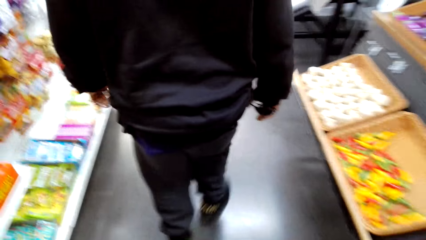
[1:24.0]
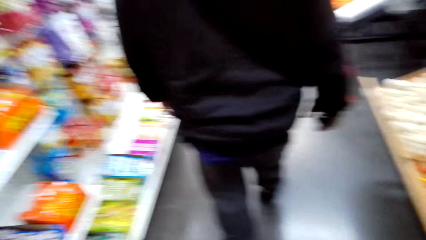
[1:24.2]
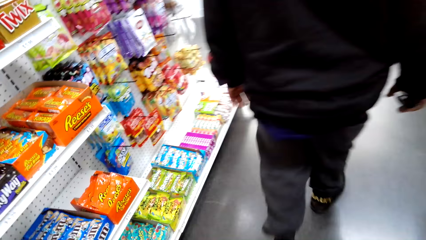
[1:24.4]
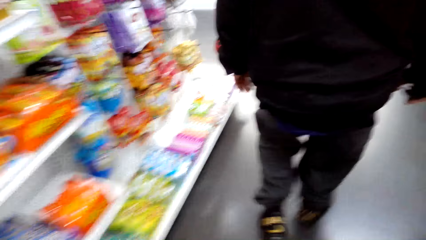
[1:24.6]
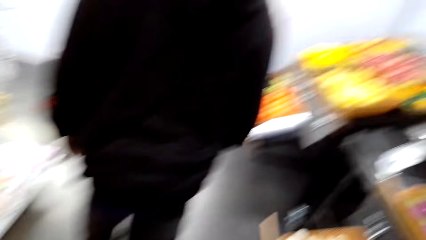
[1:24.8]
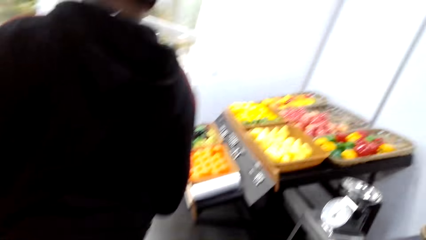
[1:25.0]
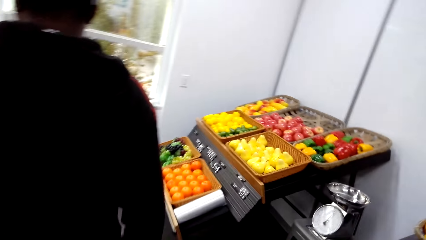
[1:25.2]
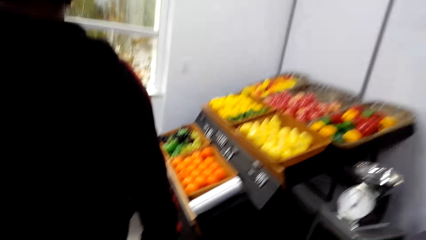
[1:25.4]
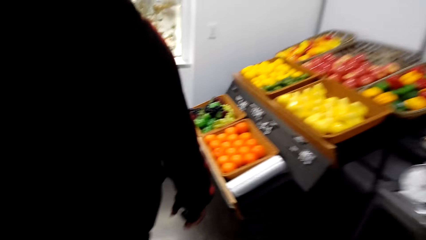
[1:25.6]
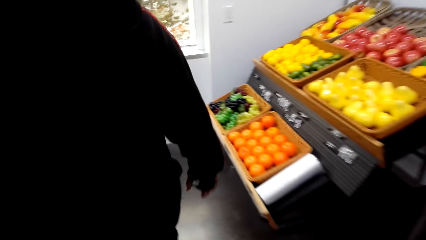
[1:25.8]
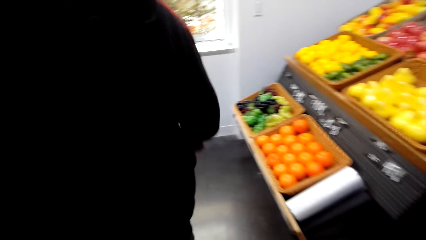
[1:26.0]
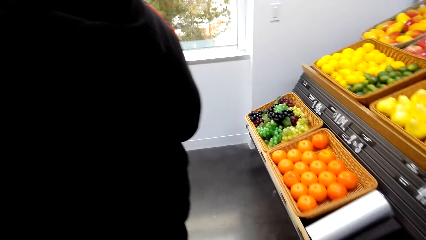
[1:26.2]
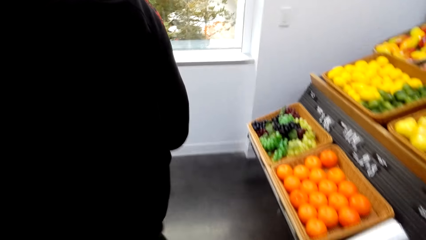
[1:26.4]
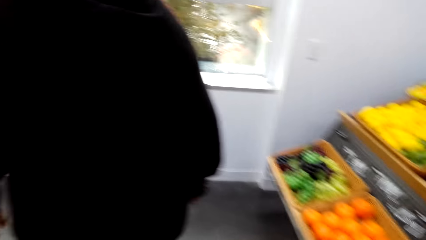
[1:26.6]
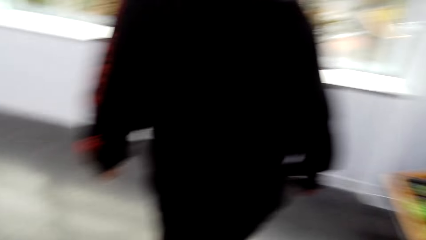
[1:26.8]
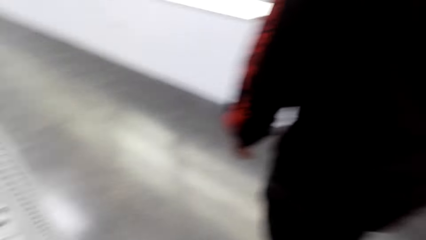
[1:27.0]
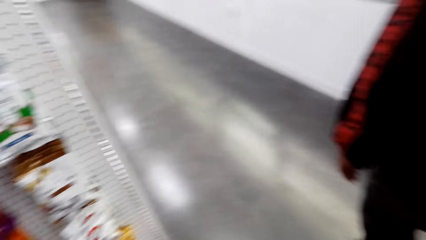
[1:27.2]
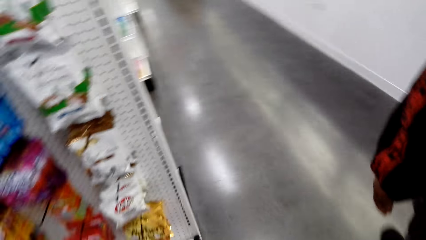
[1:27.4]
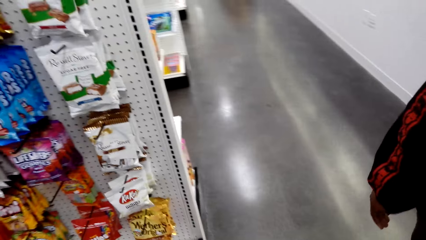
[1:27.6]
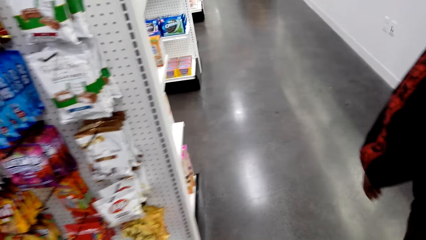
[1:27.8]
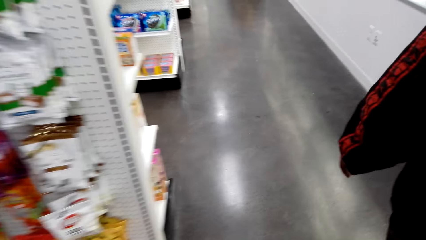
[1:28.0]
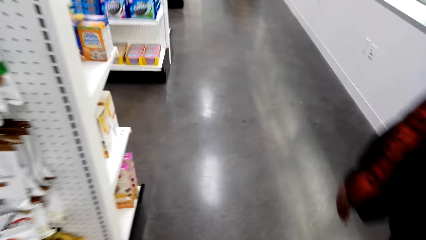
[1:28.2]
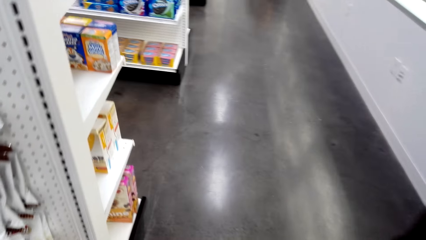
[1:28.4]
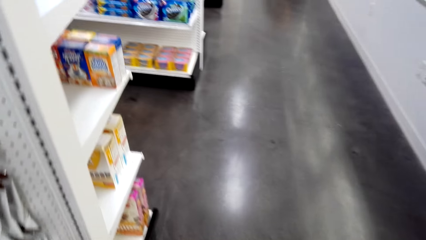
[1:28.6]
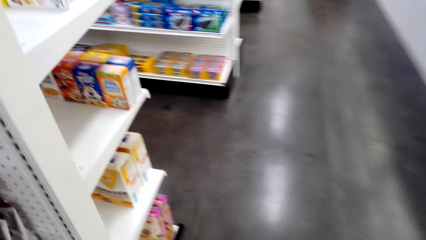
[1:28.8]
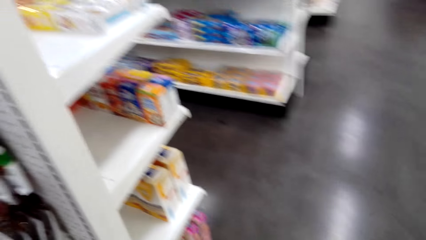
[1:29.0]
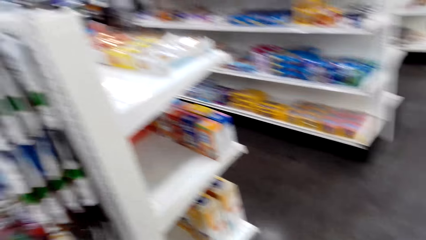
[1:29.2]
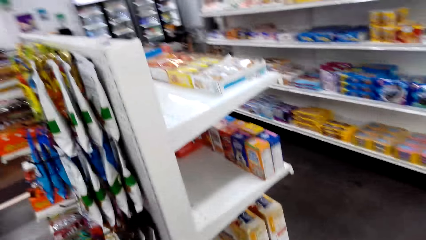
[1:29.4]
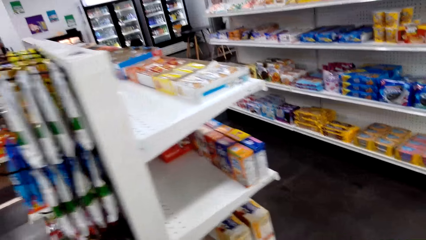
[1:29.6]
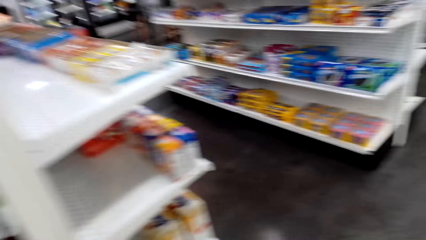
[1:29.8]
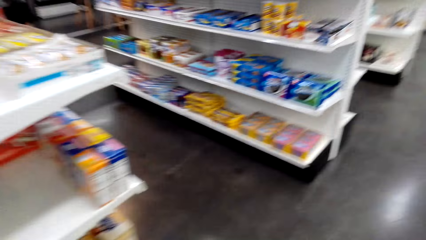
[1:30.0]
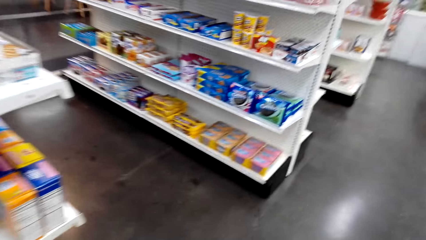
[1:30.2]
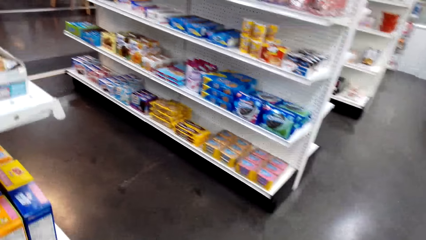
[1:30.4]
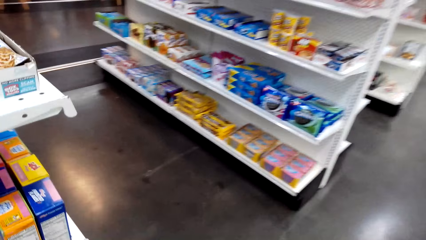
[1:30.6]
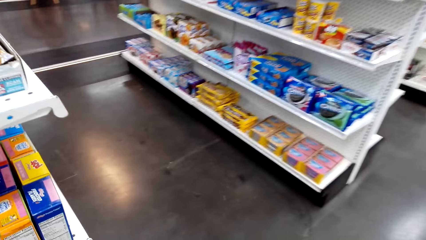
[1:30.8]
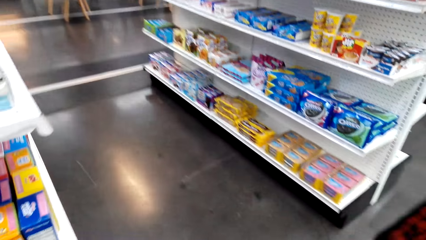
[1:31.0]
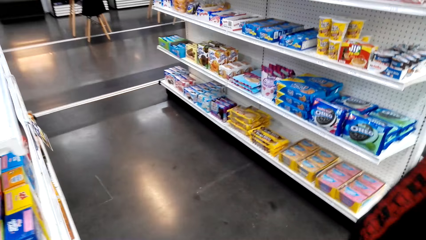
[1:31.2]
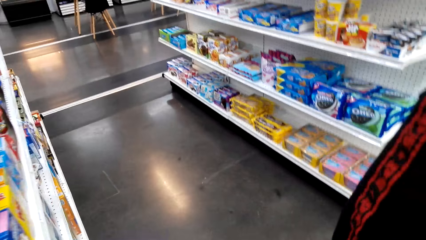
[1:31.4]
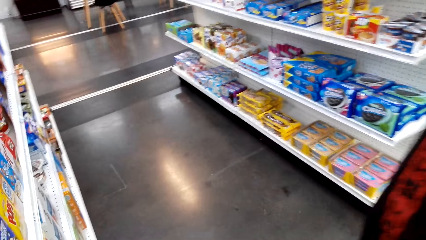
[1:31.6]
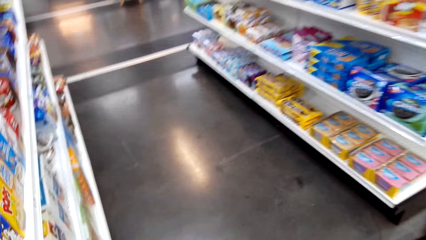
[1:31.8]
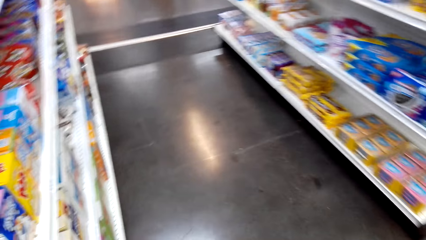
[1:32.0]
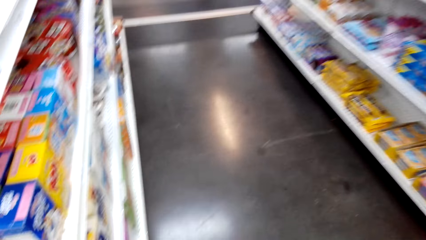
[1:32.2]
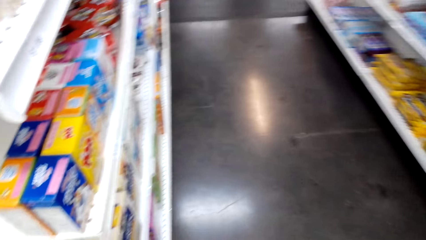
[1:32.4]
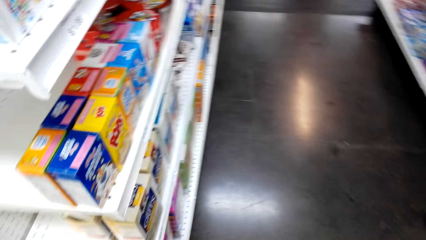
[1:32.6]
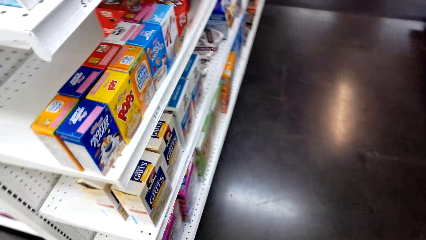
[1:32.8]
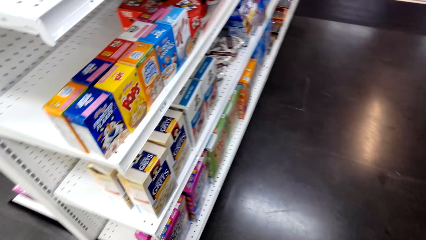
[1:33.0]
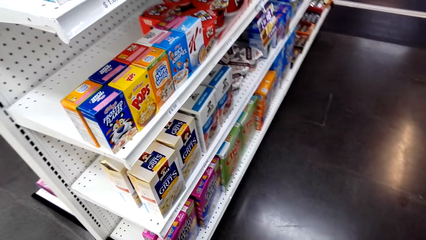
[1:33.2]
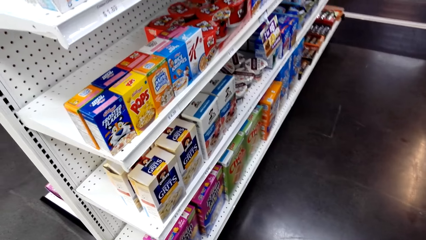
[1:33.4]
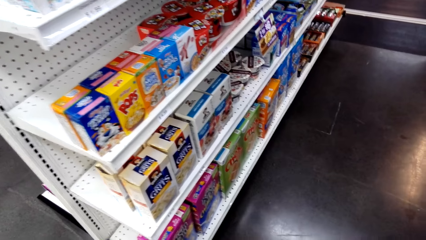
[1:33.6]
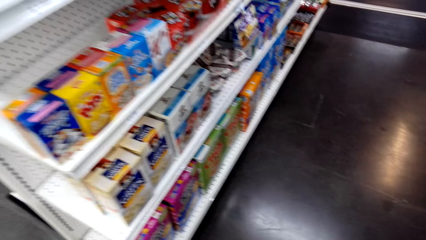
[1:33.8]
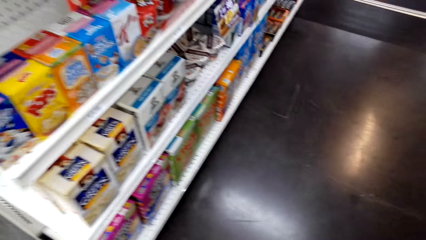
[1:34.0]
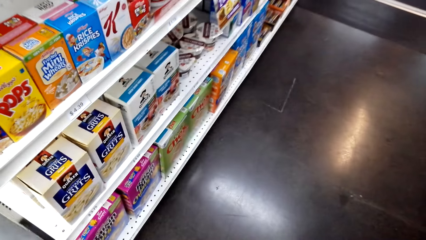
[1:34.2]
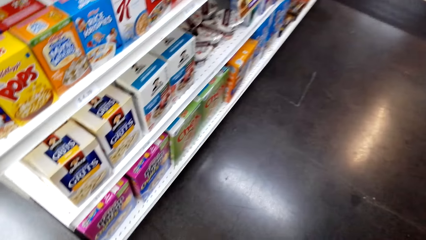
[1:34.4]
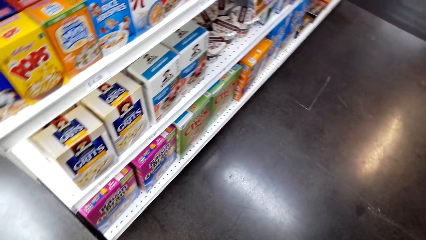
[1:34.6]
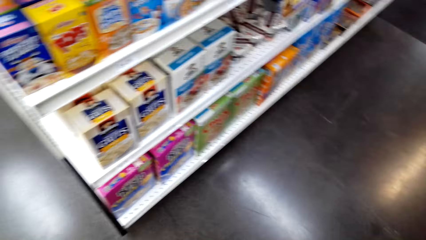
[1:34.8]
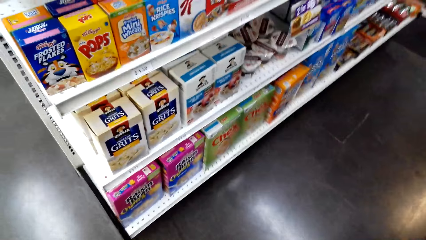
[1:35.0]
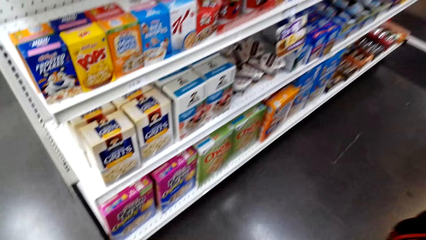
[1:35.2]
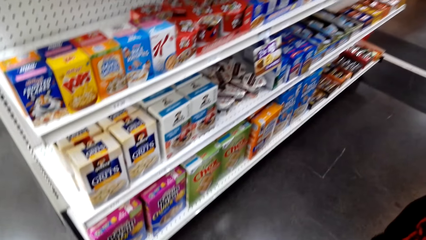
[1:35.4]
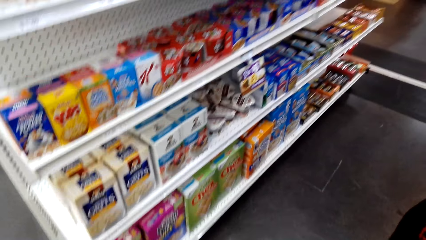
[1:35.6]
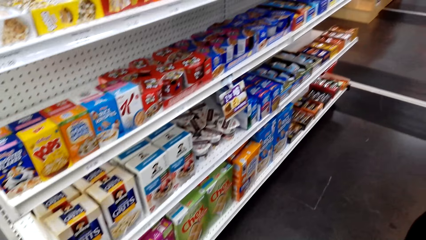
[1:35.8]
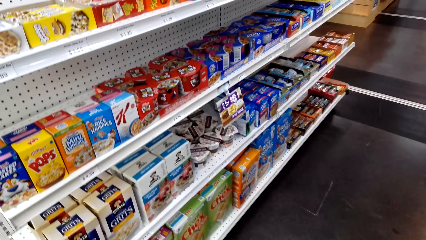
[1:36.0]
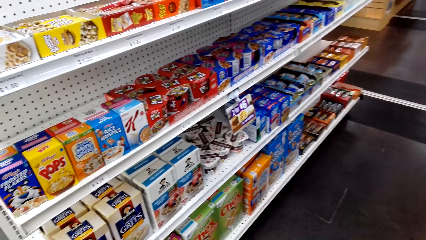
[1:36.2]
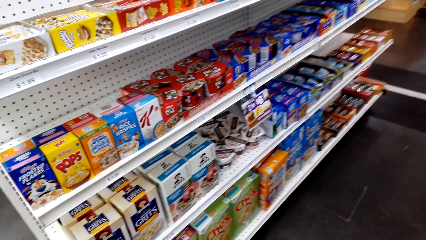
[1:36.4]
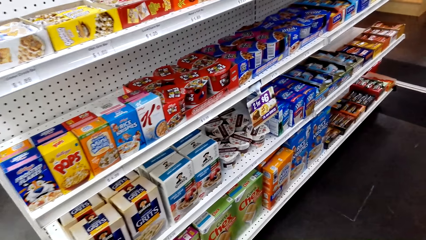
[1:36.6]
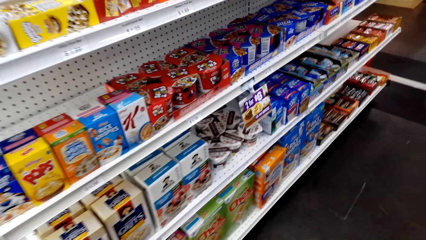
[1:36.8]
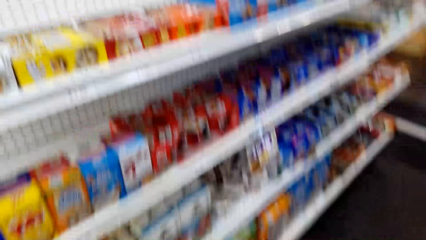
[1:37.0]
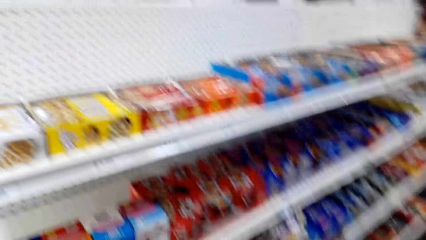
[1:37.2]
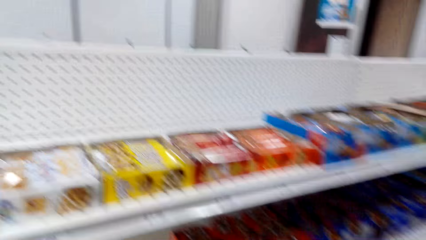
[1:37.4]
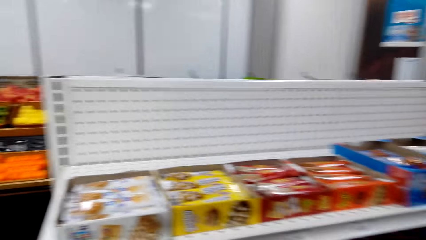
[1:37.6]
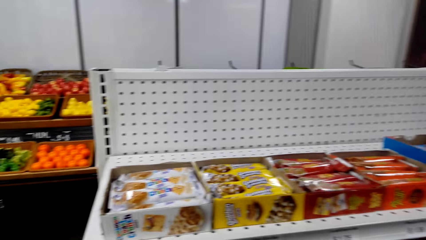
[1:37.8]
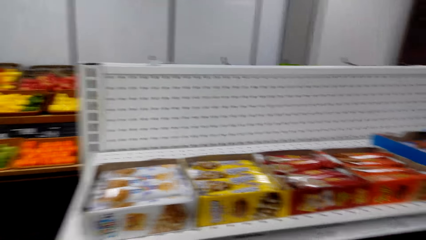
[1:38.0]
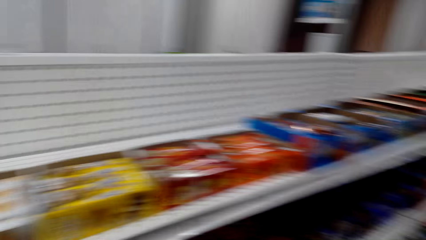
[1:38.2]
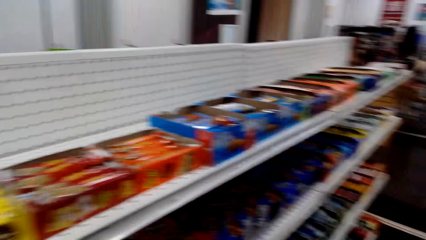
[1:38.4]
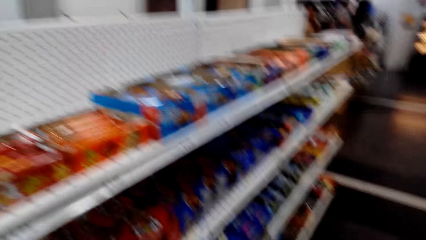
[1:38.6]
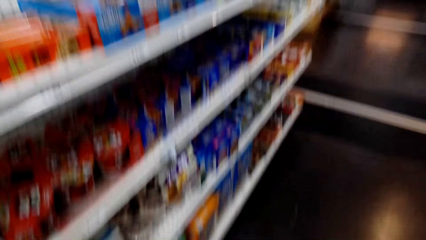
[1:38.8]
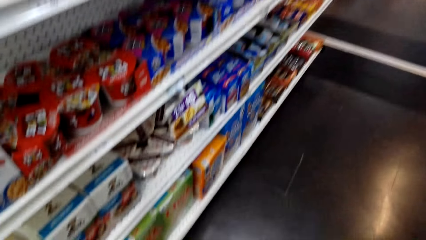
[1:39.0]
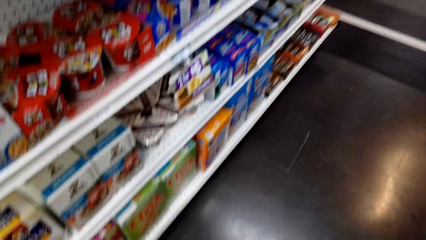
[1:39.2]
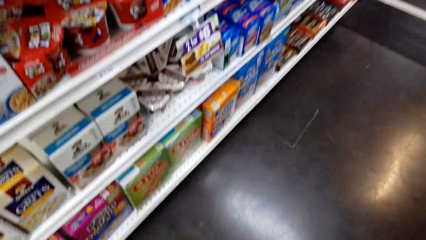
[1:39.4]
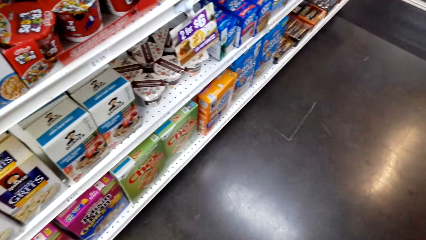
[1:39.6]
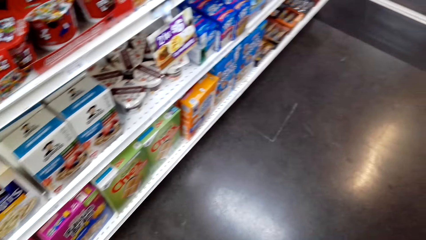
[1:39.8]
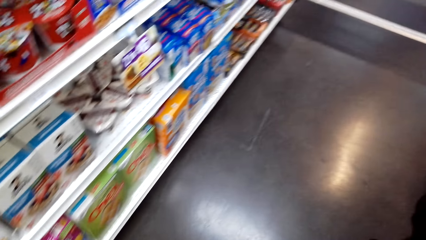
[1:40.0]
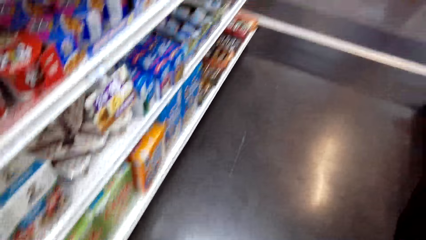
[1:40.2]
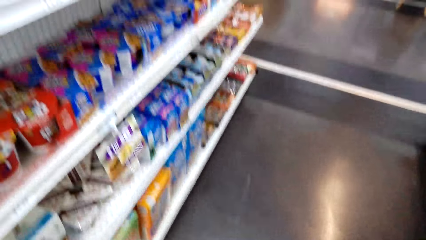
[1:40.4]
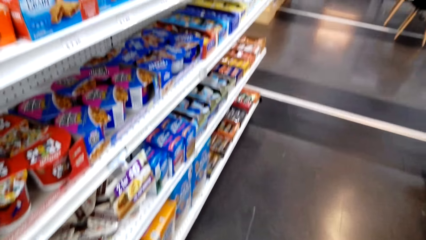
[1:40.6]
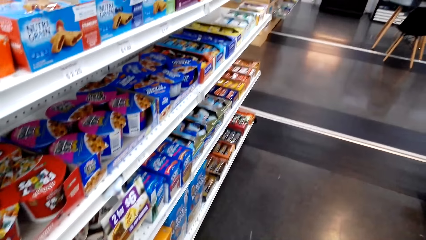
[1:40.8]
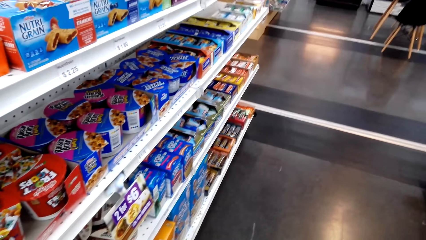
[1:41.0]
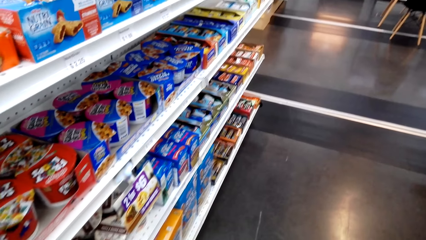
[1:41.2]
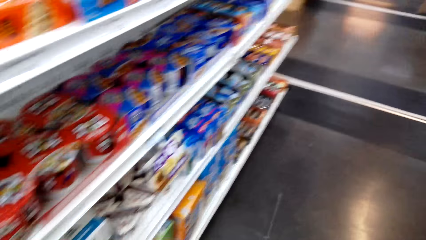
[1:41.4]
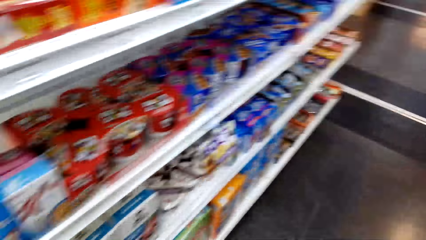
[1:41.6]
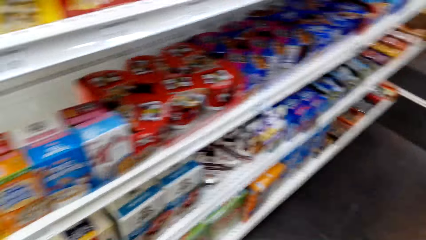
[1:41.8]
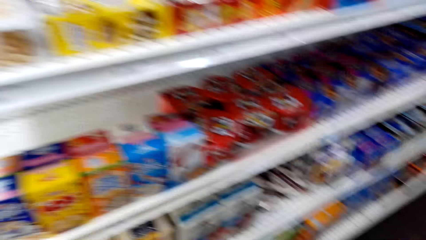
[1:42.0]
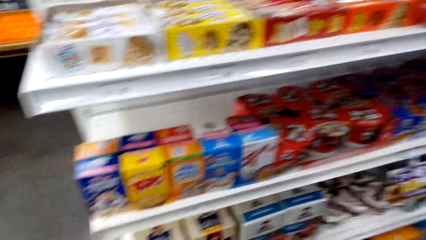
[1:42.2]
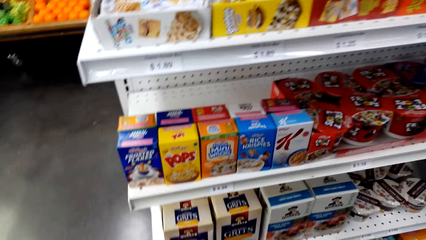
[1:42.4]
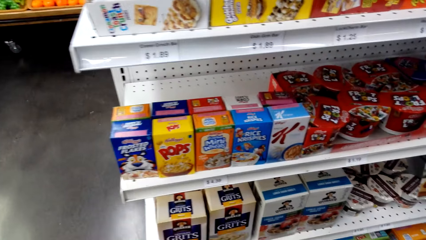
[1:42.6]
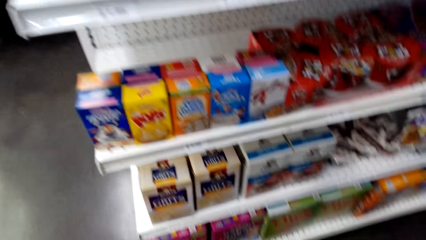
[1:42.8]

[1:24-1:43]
The man walks around and talks with the camera wearer. The camera wearer walks around. They speak to the man. The man walks around. The camera wearer walks in the supermarket. They look at the shelves.
